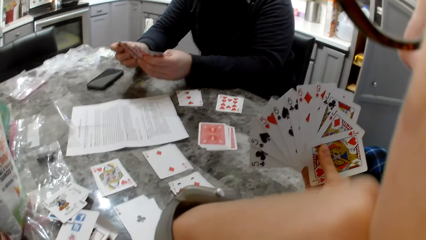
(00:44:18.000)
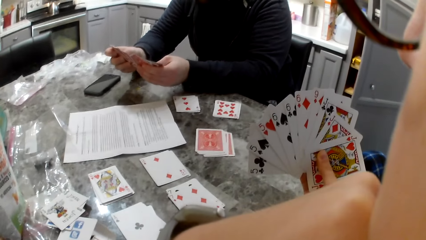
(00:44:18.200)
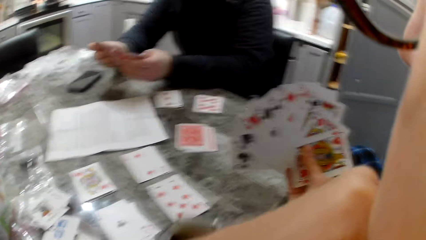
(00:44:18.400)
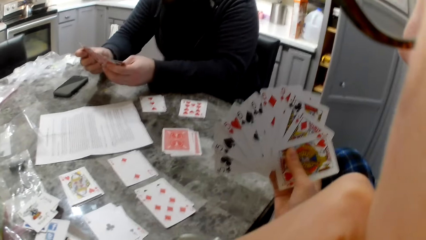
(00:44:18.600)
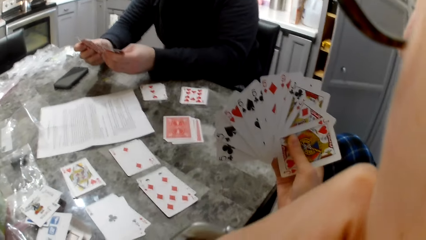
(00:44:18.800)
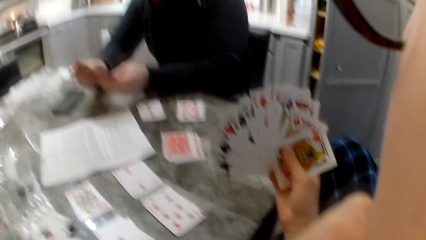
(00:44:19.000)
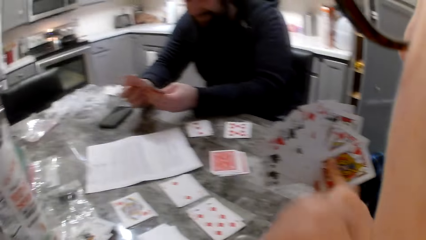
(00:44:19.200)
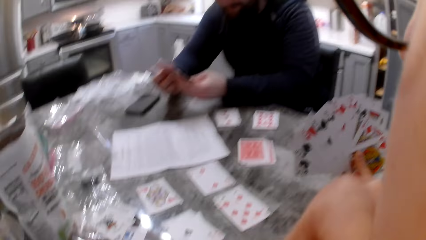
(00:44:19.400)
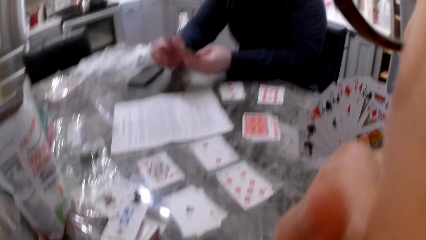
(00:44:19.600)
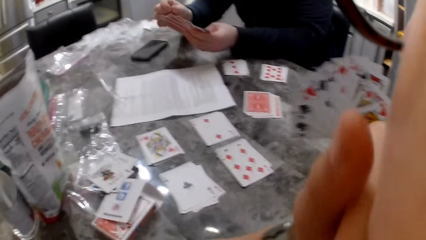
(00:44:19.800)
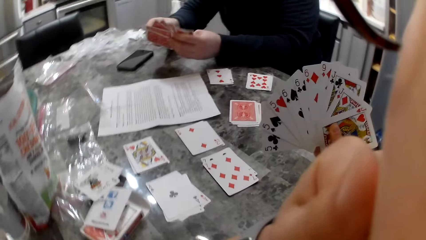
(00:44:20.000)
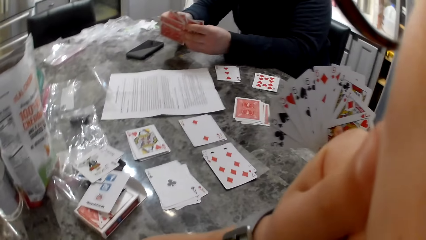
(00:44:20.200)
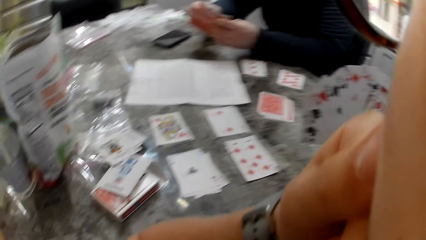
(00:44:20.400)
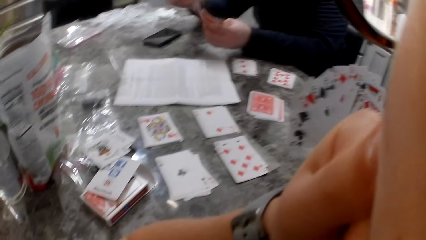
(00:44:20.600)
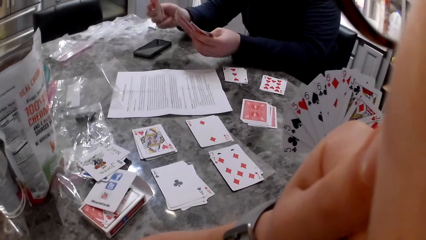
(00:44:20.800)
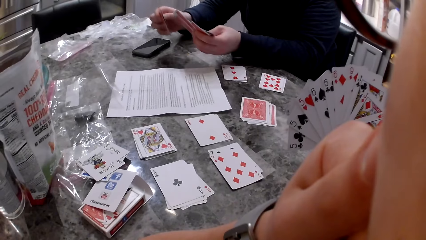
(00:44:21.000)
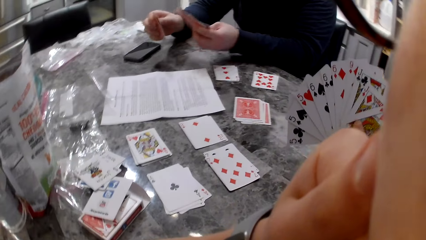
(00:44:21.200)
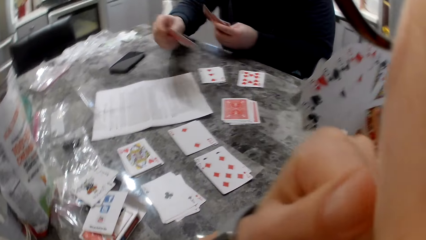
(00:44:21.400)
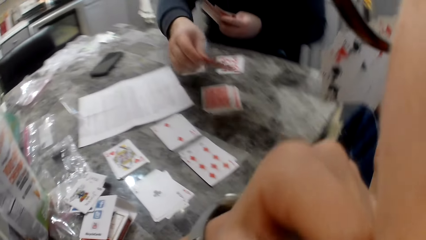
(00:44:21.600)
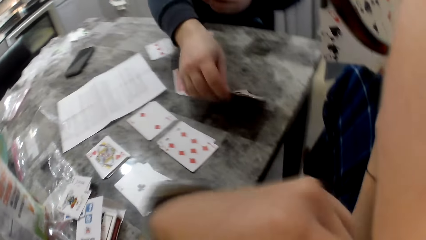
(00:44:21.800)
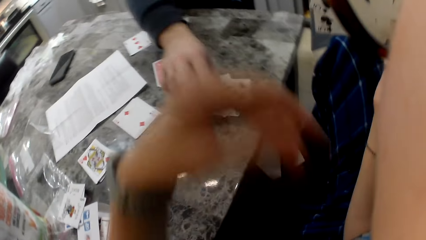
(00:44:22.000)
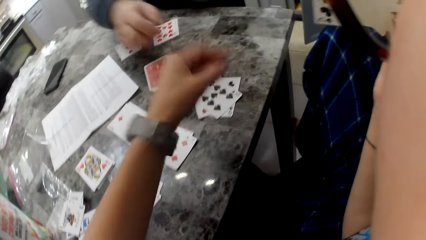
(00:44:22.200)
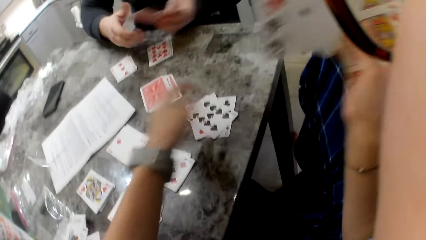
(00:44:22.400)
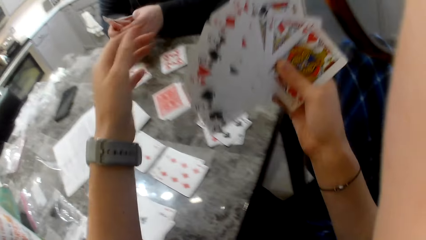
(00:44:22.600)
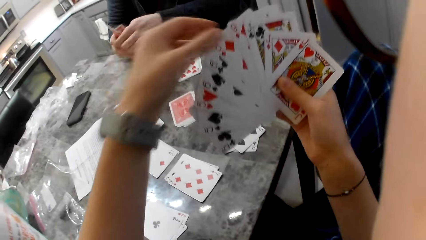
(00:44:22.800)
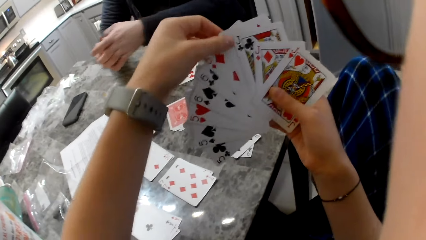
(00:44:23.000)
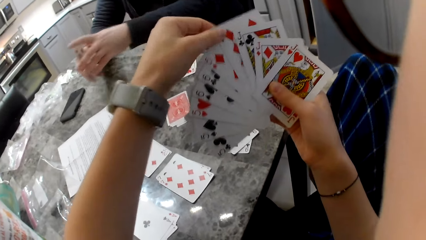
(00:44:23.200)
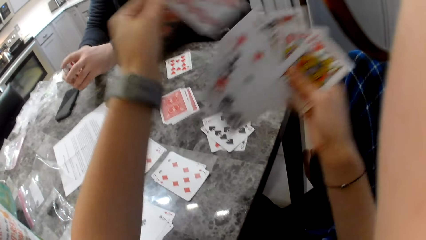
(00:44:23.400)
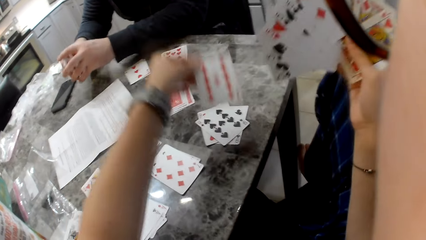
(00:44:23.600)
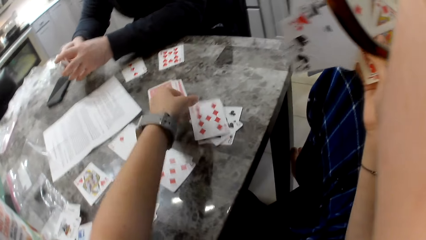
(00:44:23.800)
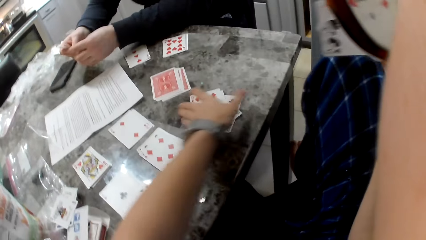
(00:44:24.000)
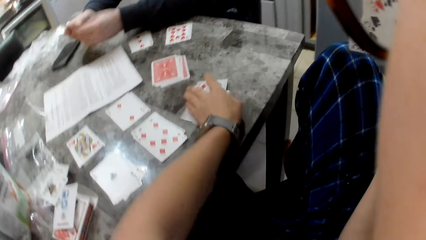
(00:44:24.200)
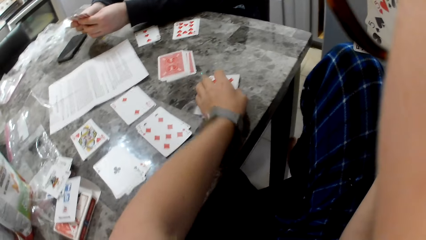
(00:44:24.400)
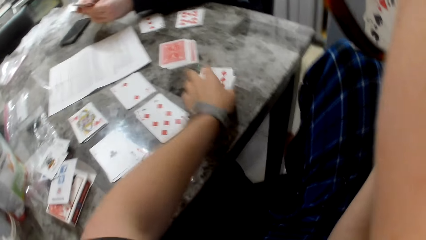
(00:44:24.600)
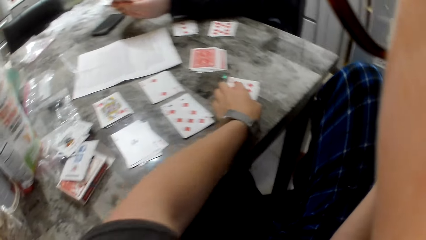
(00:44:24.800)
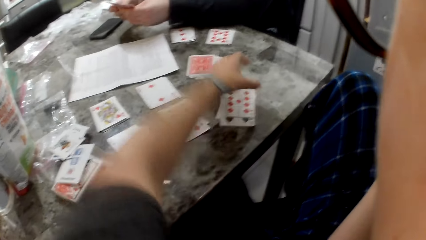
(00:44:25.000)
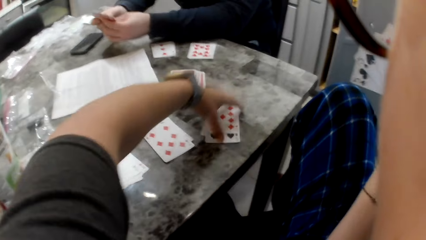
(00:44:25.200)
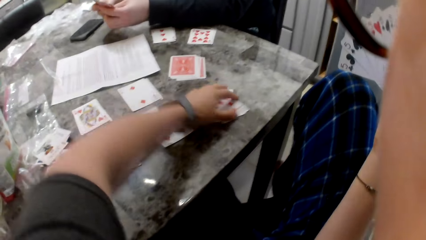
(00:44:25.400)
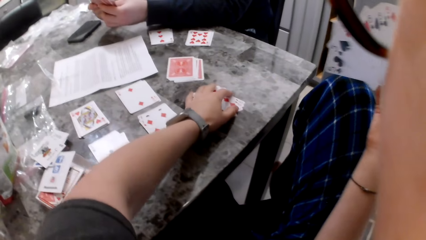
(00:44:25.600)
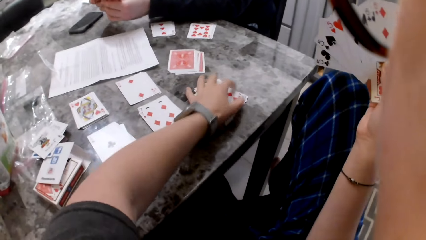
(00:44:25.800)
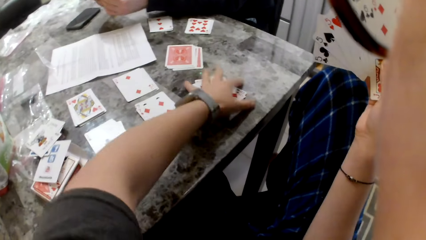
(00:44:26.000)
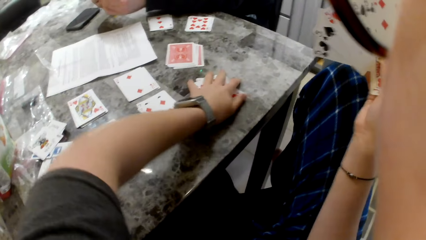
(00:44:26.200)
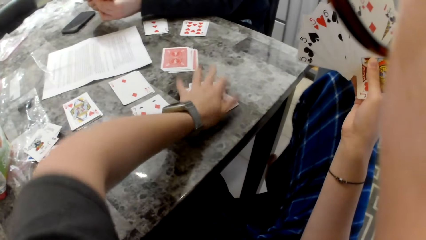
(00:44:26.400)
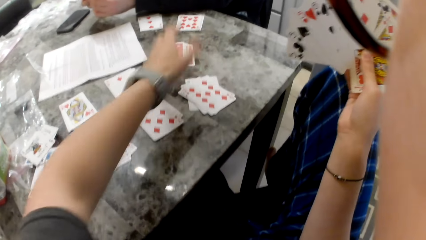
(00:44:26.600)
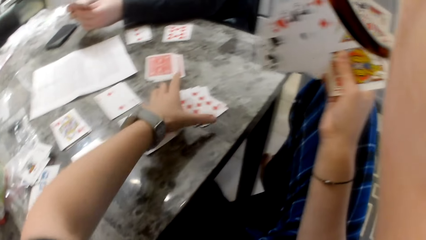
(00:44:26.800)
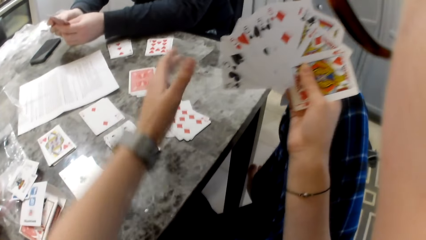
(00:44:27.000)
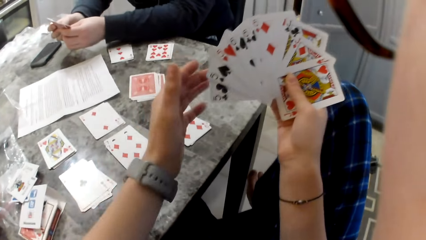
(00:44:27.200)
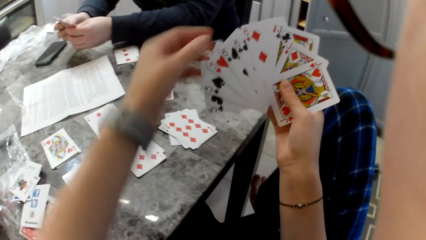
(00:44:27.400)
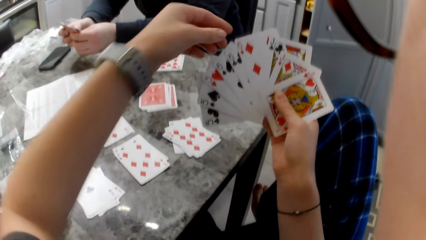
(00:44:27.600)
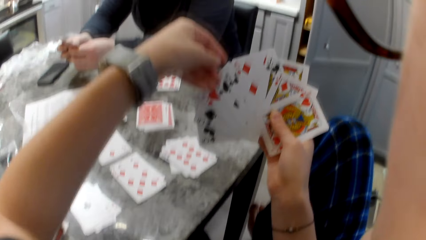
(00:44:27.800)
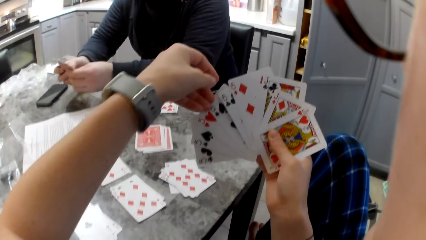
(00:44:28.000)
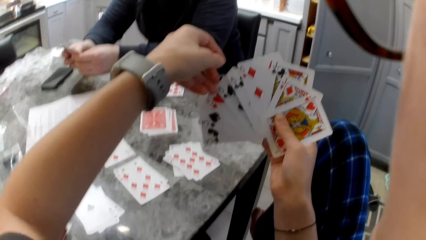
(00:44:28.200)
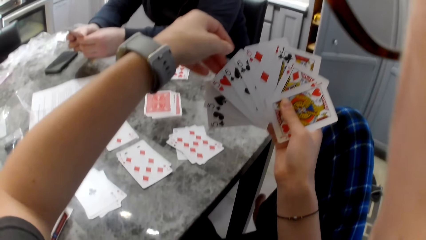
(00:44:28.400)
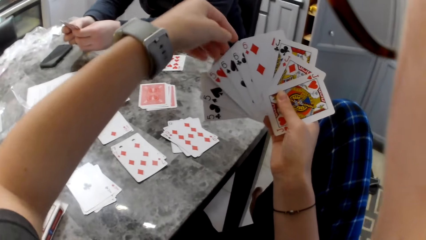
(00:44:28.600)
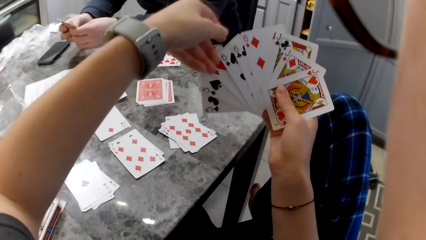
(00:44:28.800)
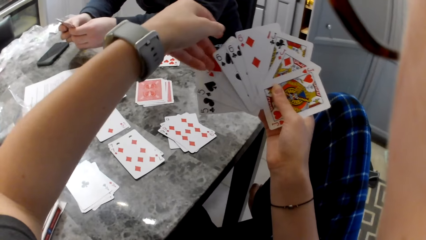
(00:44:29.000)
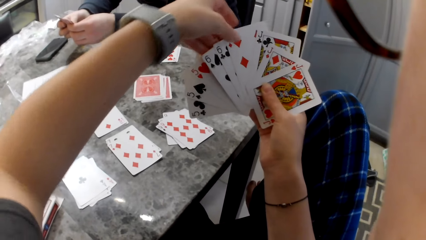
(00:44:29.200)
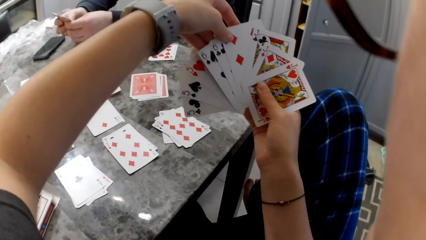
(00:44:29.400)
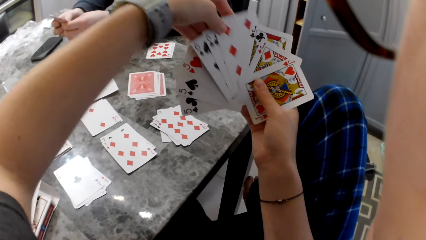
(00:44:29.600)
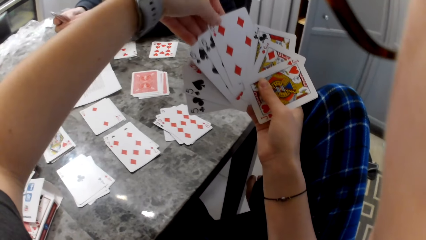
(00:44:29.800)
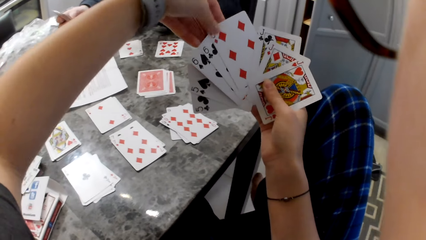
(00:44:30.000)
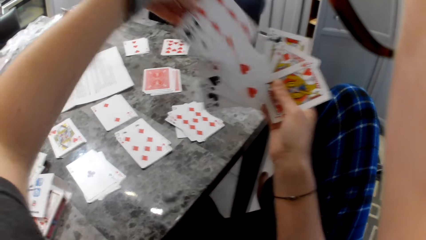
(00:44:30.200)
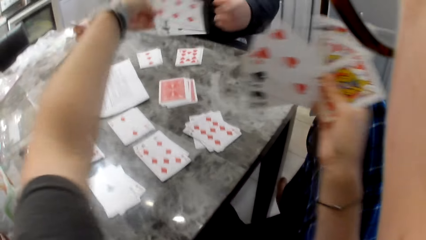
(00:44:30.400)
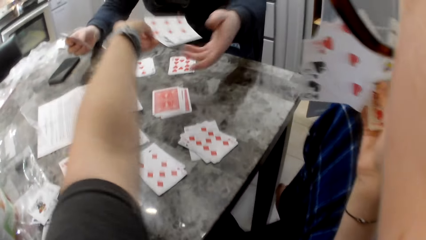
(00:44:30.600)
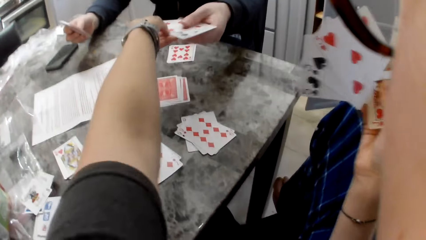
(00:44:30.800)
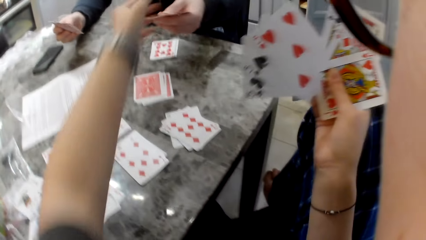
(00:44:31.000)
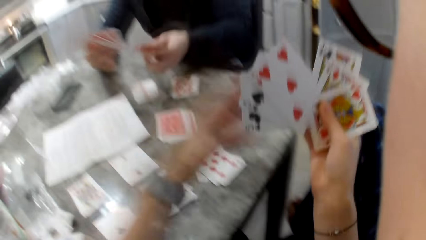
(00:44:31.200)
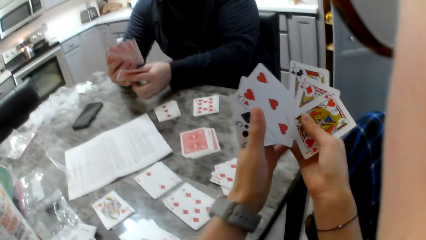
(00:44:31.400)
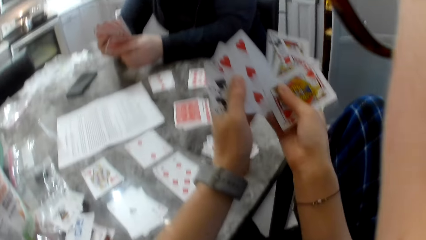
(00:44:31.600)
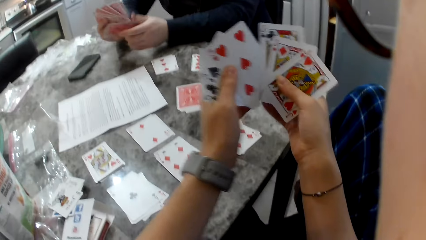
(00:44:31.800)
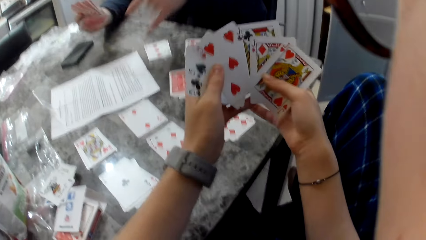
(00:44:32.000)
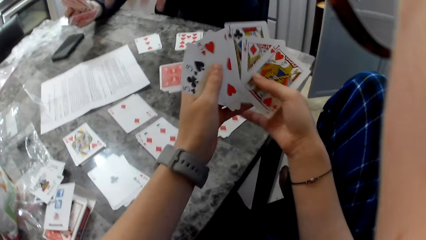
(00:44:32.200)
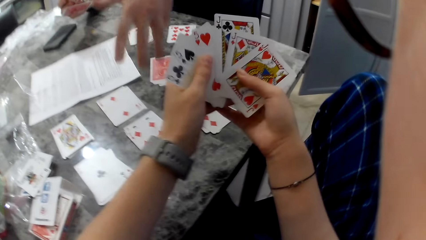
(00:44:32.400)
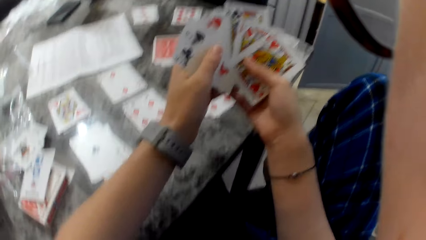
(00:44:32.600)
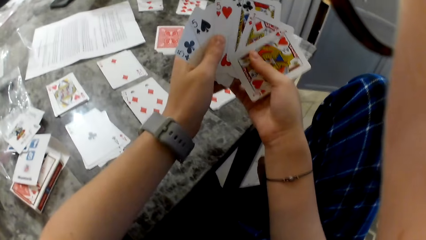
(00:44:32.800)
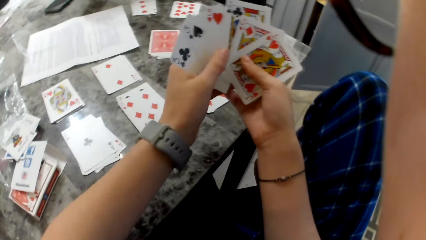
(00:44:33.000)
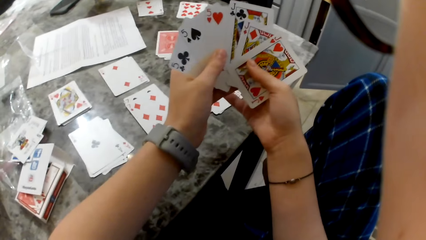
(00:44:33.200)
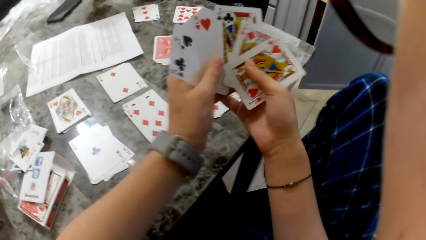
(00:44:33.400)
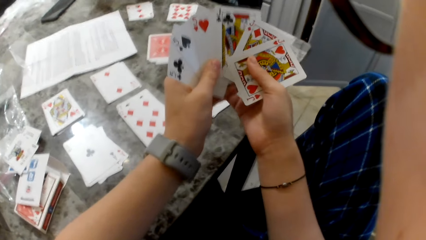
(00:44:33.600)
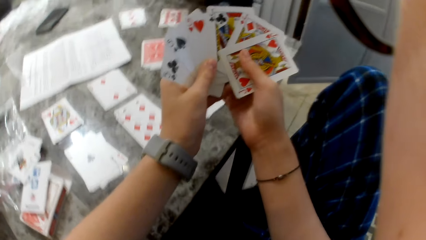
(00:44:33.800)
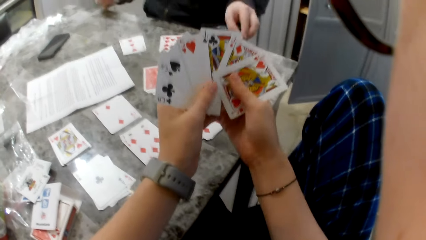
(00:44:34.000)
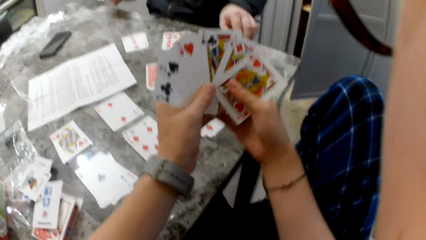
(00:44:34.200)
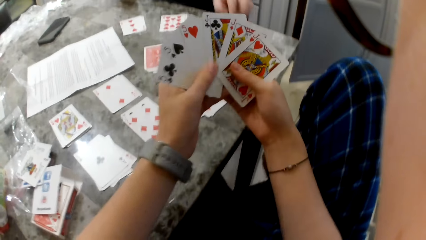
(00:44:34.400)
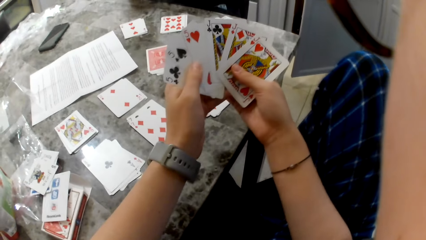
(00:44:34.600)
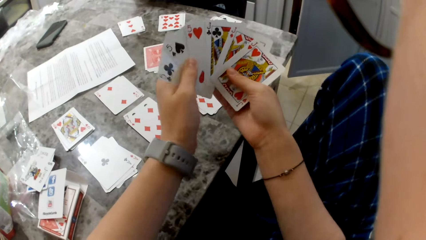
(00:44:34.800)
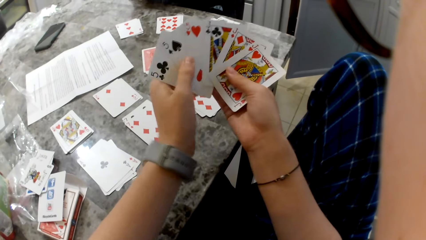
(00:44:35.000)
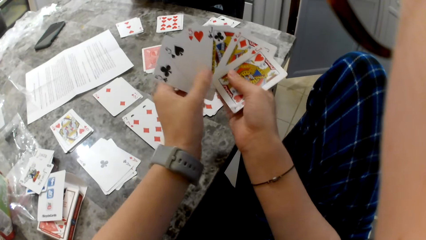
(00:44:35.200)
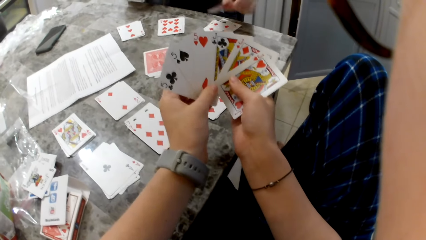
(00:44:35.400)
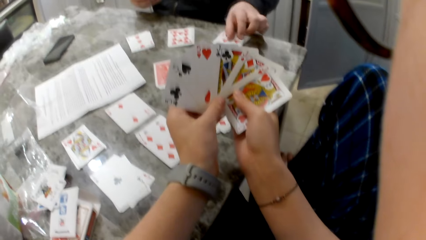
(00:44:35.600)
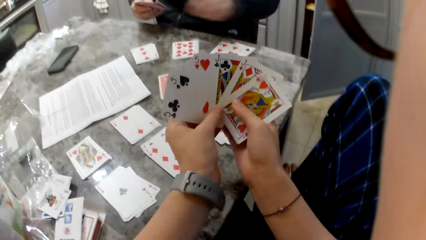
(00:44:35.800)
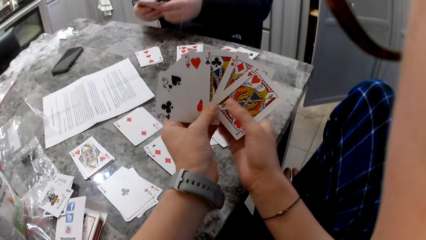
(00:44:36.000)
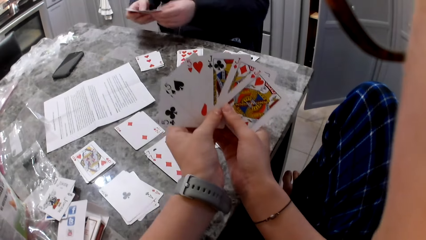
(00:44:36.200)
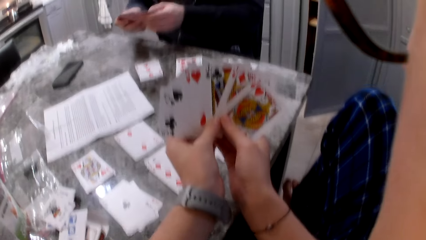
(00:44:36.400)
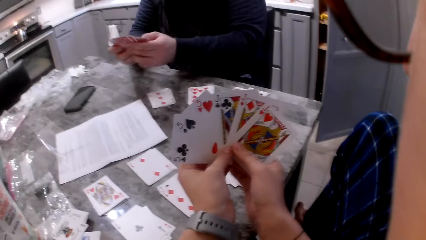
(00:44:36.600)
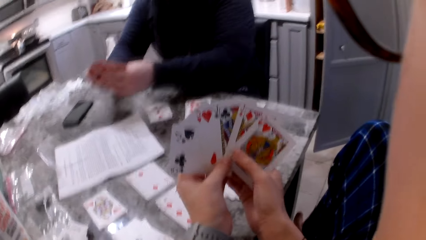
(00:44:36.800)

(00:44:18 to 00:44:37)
A man picks a card with his right hand and drops the card on the counter or table. The camera wearer drops their hand from their face. The man shuffles his cards in his hands. The camera wearer picks a card with their left hand. The man aligns cards in his hands. The camera wearer drops some cards on the counter. They move the cards on the counter. They align the cards dropped on the table. They lift their hand to the cards in their hand. The man shuffles cards in his hands. The camera wearer selects cards from their hand. They pick a card with their left hand. They pass a card to the man with their left hand. The man takes the cards. The camera wearer shuffles their cards. They align the cards in their hands. The man moves his hand over the cards on the table in a gesture. The man drops a card on the counter. The camera wearer aligns the cards in their hands. The man drops the card on the counter. The man shuffles his cards in his hands. The camera wearer holds the cards in their hands.
